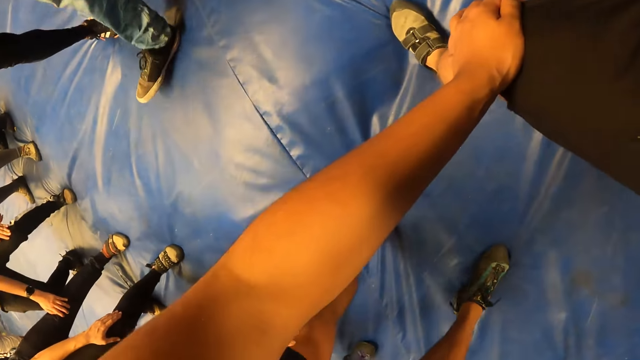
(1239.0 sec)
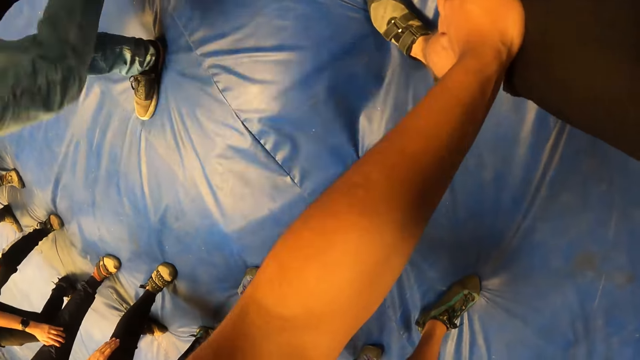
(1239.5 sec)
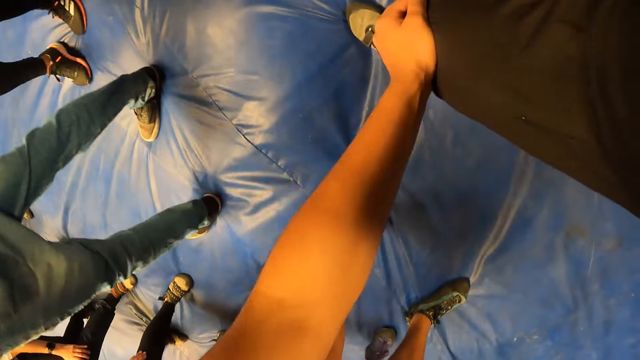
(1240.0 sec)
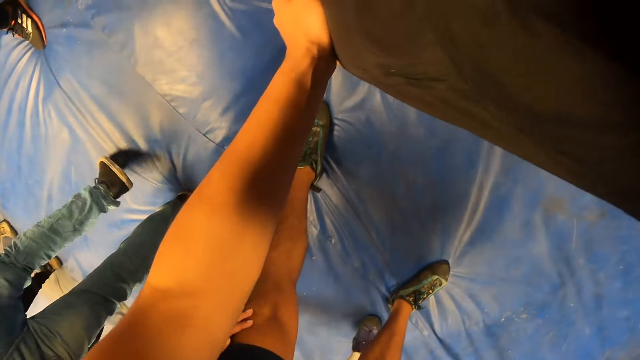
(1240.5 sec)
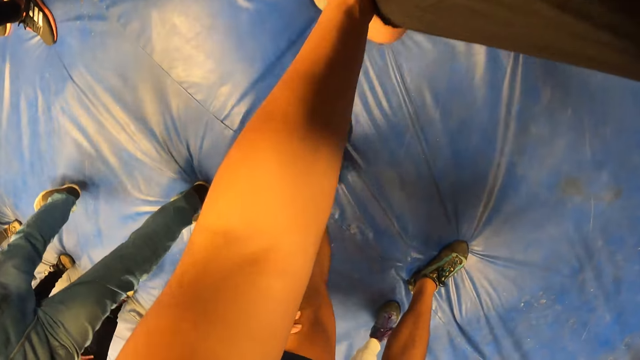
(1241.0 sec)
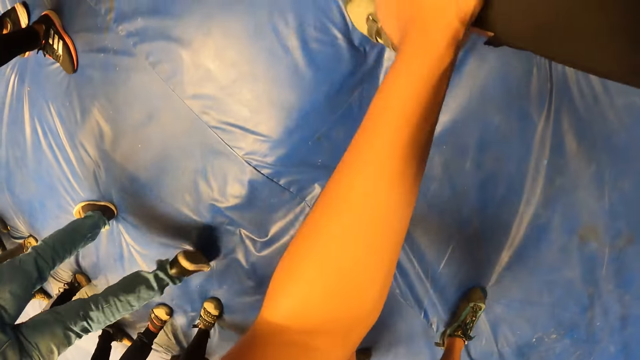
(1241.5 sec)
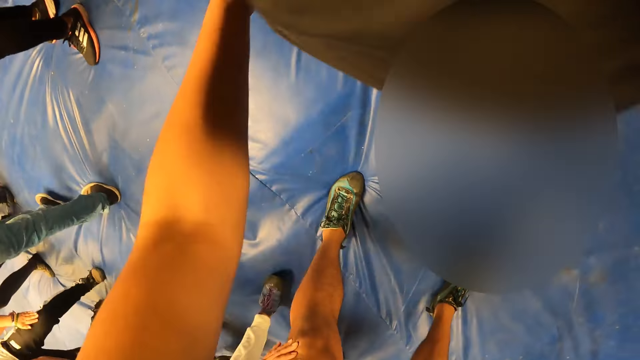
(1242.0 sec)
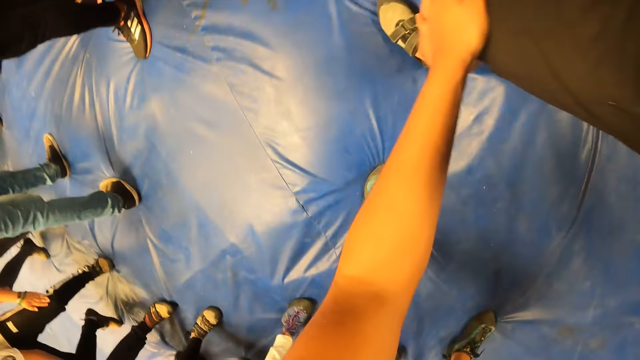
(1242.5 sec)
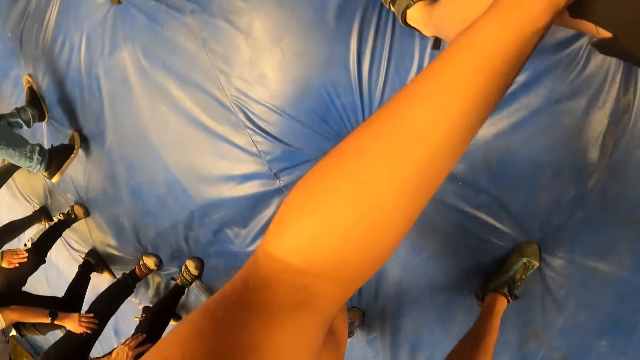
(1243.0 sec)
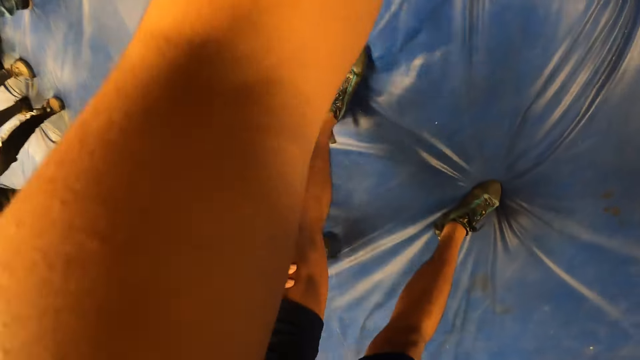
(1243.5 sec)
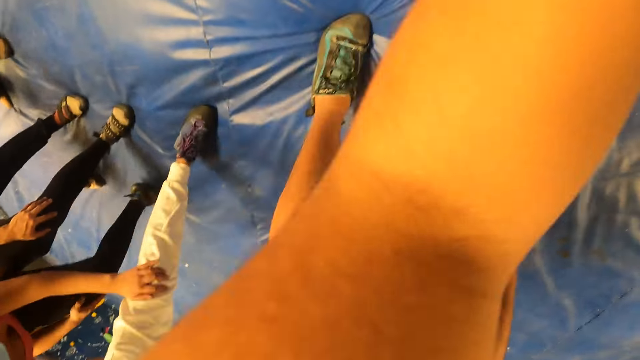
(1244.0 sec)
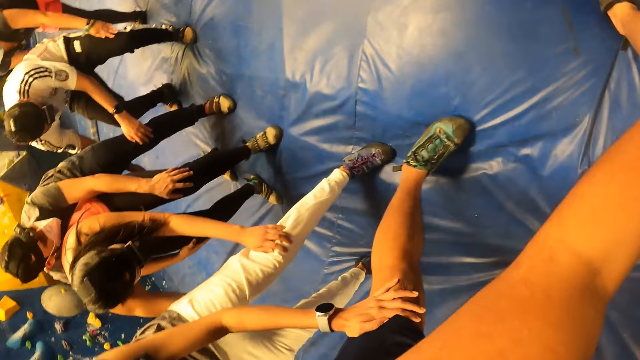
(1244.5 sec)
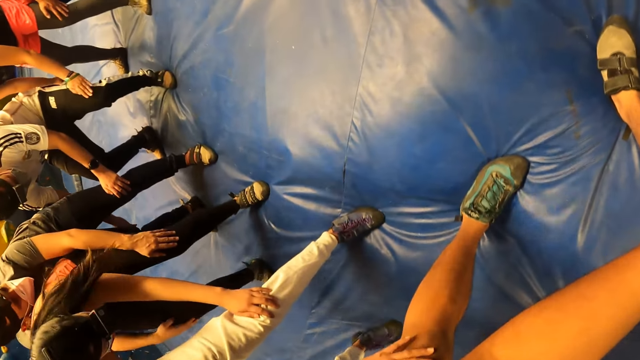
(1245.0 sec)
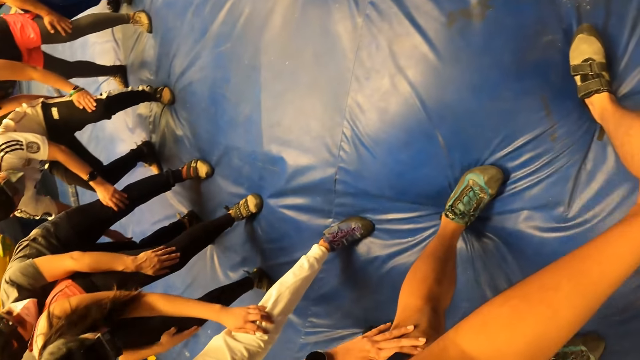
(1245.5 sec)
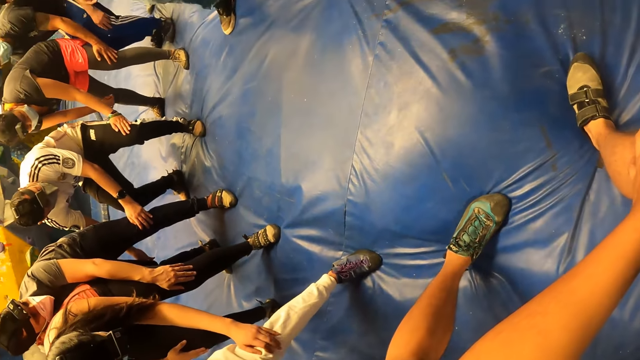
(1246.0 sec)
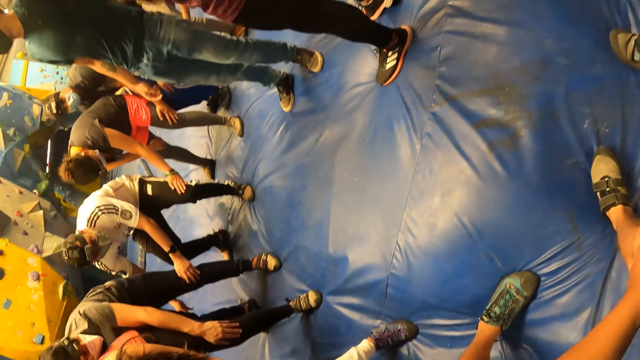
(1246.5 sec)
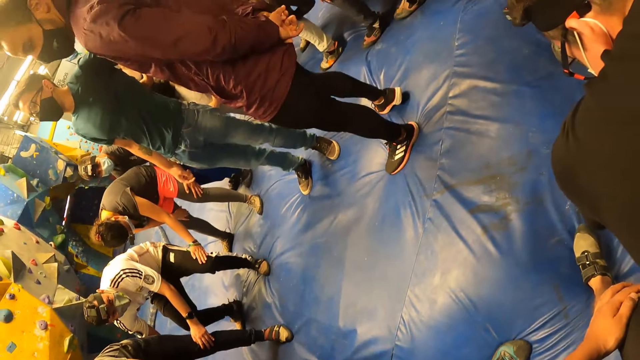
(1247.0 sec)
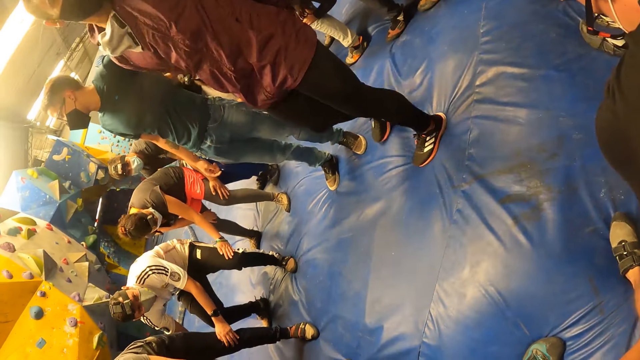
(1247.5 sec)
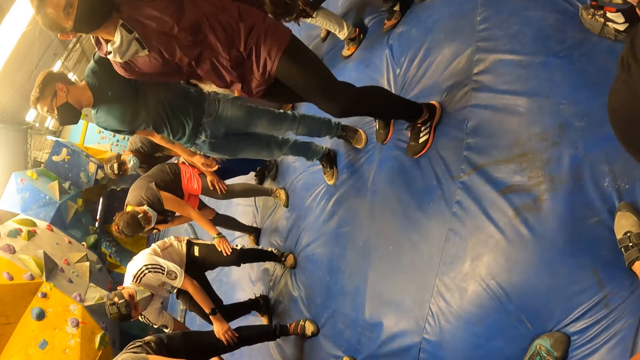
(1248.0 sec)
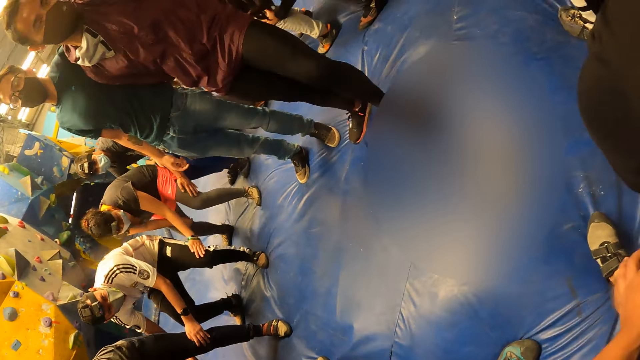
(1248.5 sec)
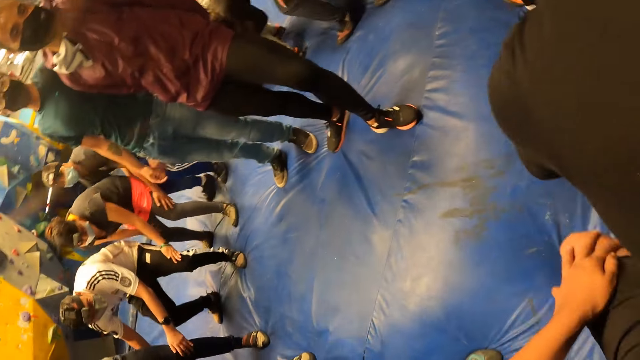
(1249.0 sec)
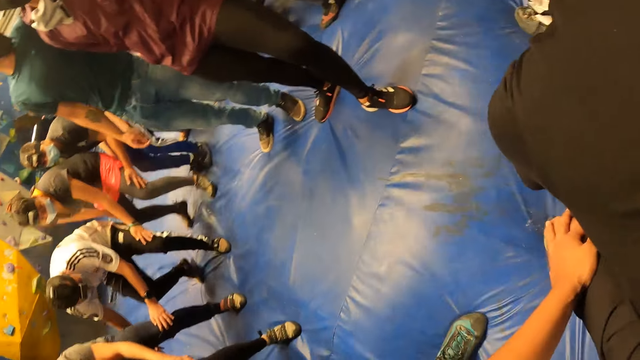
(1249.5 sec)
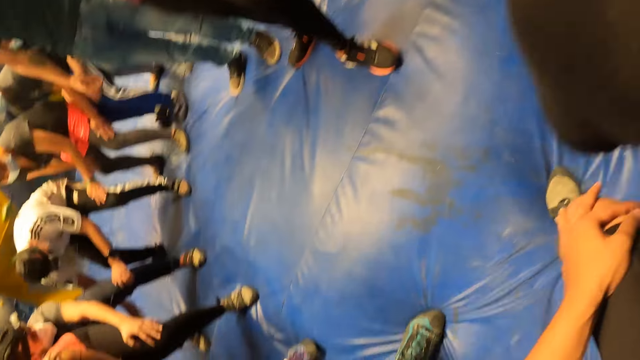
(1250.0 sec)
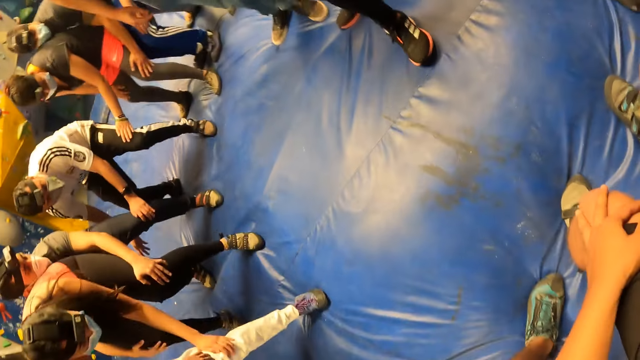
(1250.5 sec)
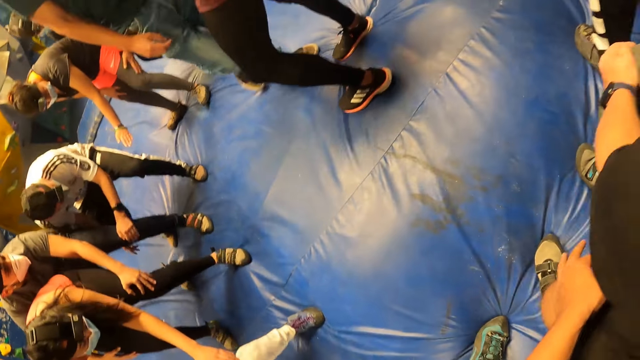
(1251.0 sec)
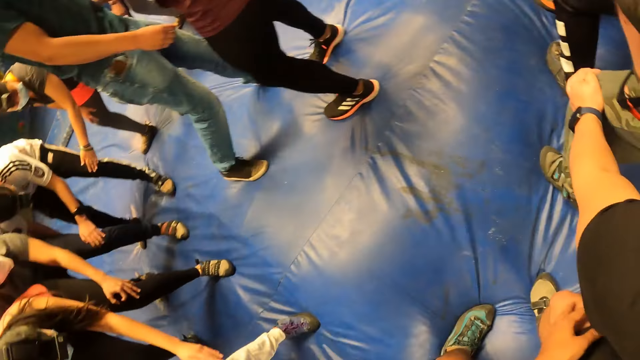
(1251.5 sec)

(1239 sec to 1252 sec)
The camera wearer walks on the crash pads. They look around. They walk on the crash pads.

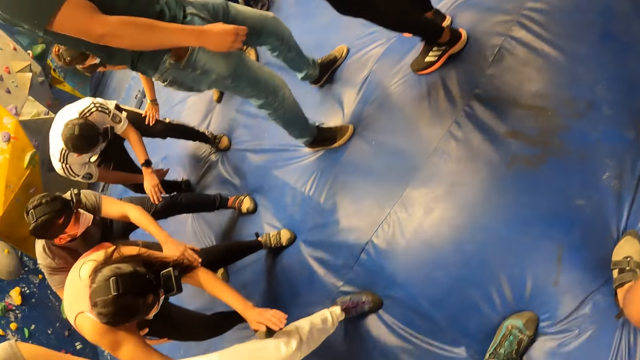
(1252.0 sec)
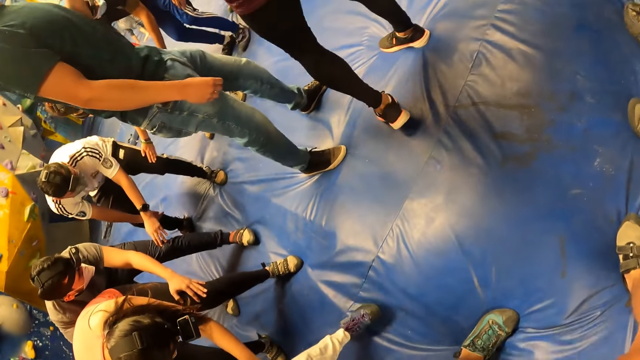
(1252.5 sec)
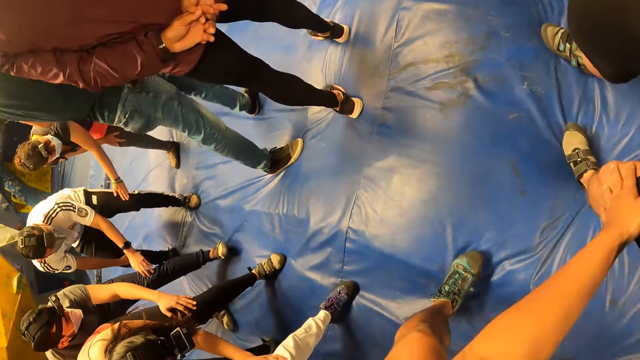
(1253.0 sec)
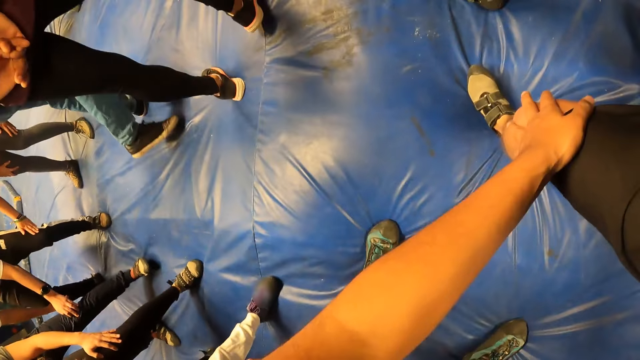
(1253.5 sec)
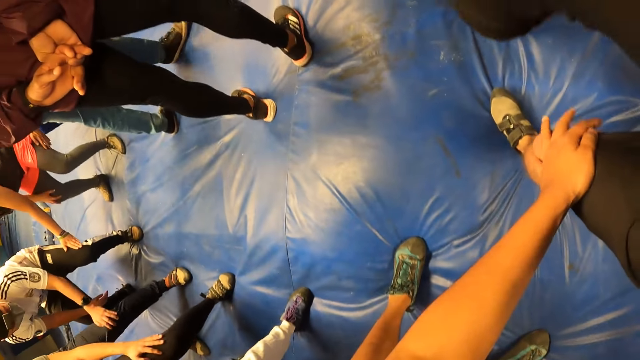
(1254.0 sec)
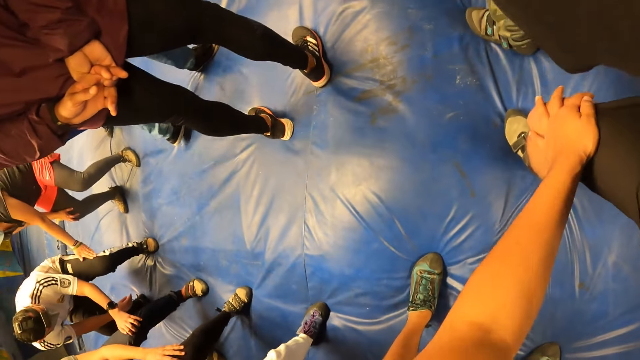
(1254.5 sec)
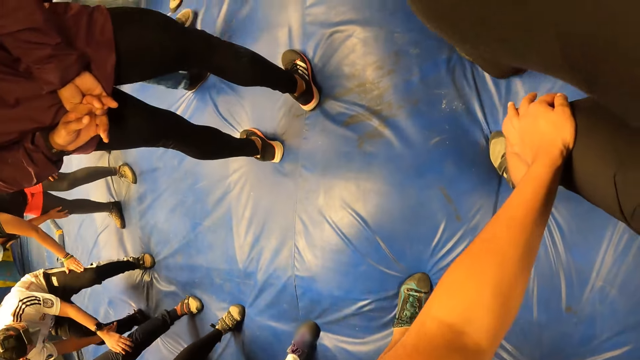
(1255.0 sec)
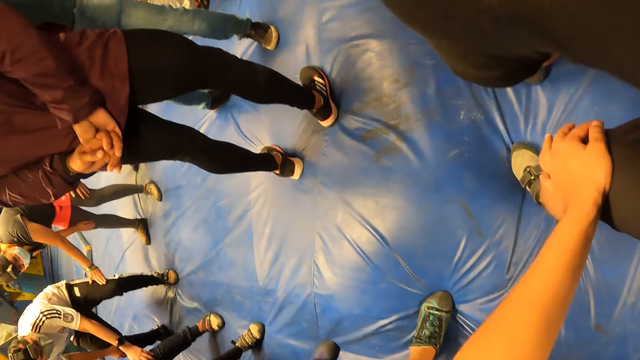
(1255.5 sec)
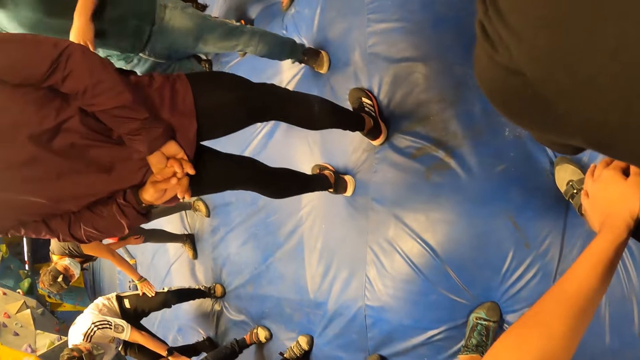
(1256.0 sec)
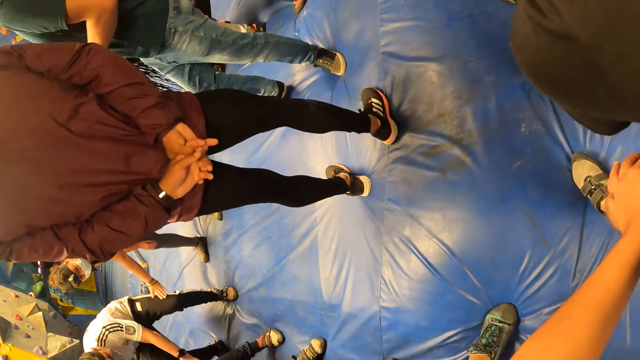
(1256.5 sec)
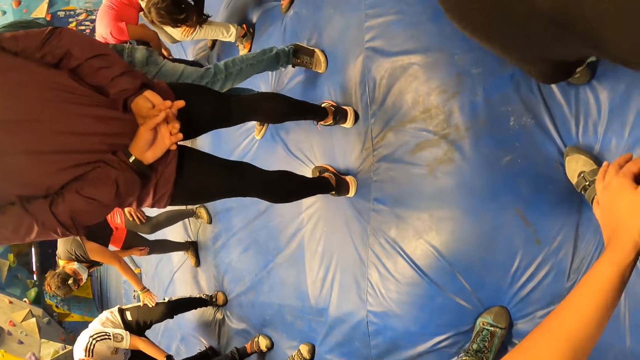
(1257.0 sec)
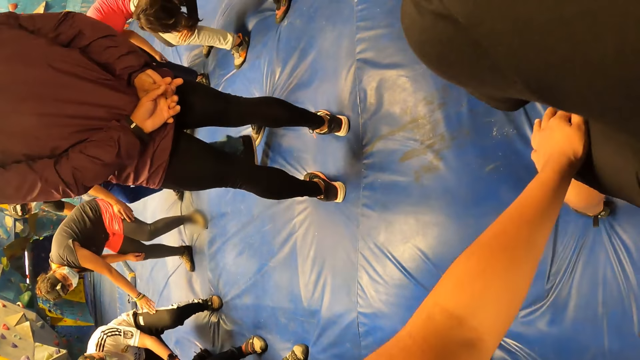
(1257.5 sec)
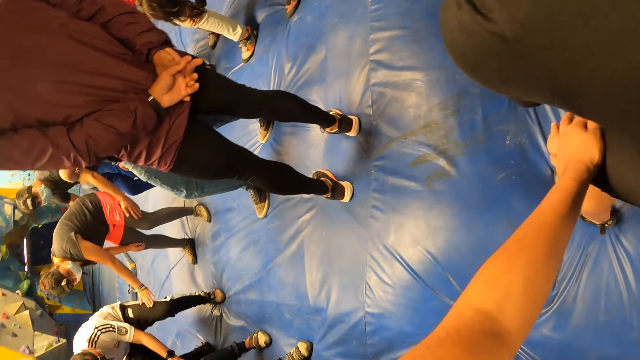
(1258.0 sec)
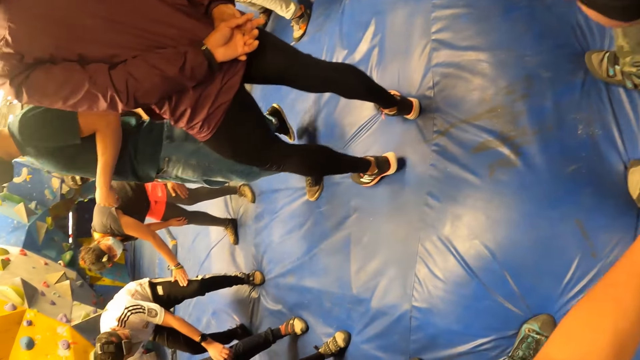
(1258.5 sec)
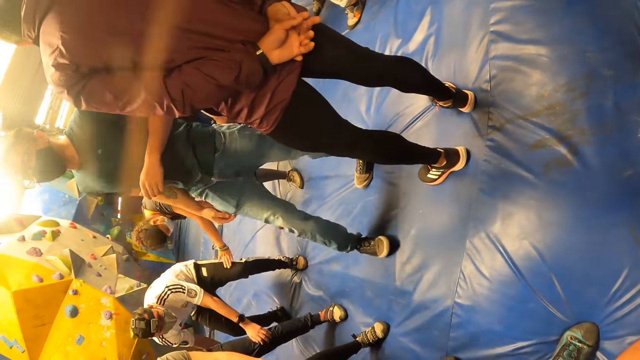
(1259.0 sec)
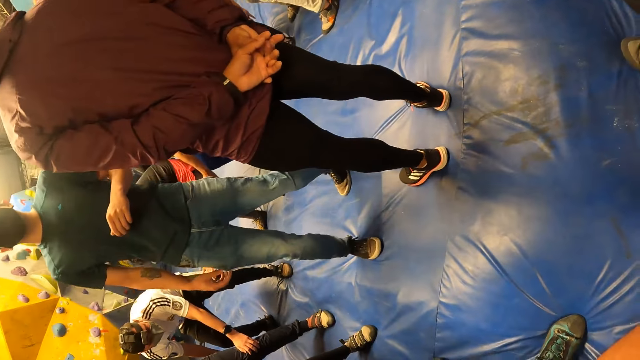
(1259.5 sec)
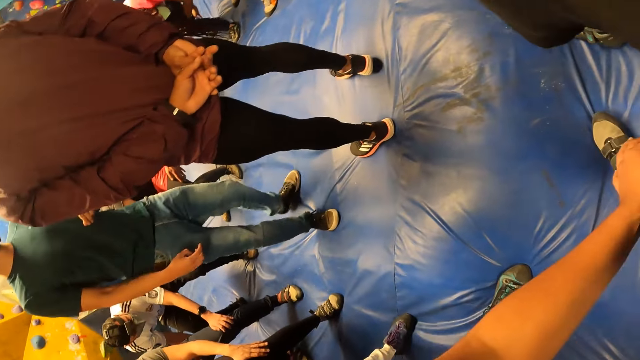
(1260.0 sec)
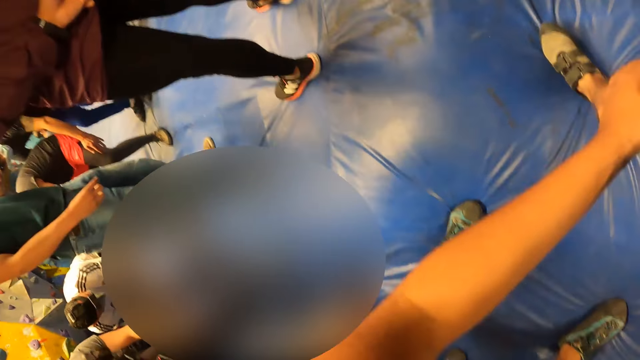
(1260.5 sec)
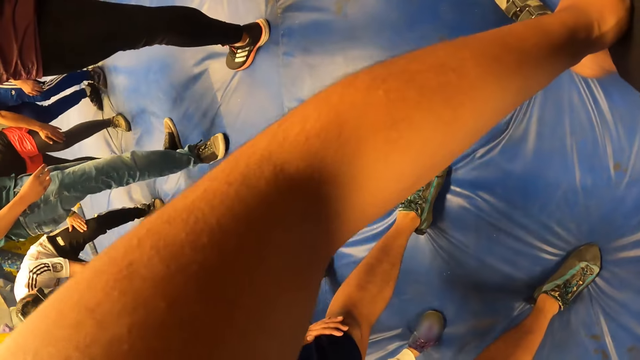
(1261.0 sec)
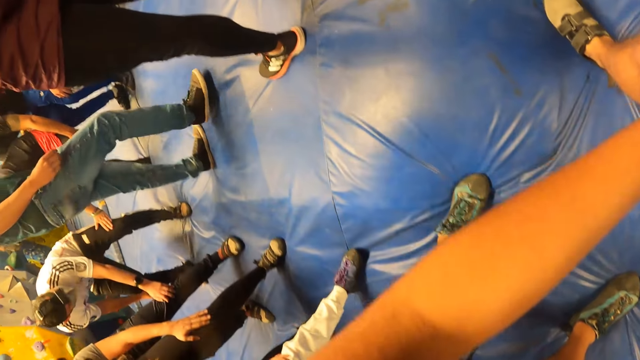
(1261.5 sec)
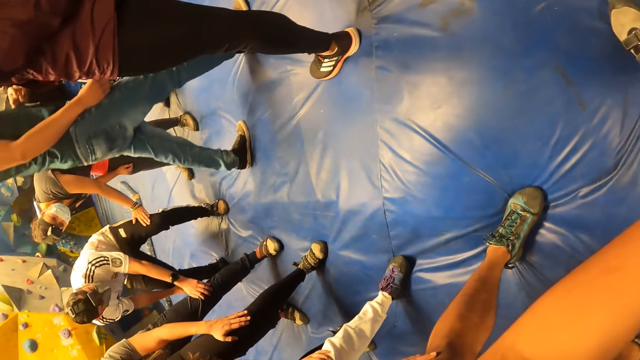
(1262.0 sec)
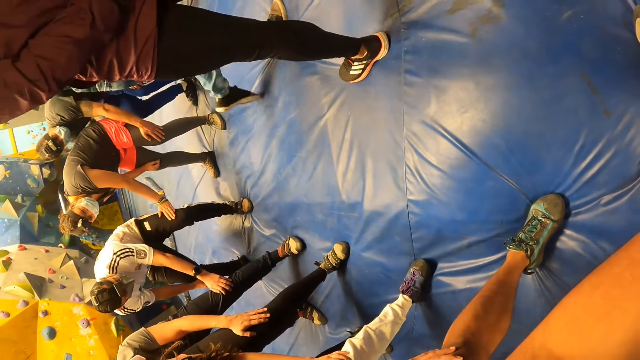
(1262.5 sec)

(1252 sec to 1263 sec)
The camera wearer looks around.
